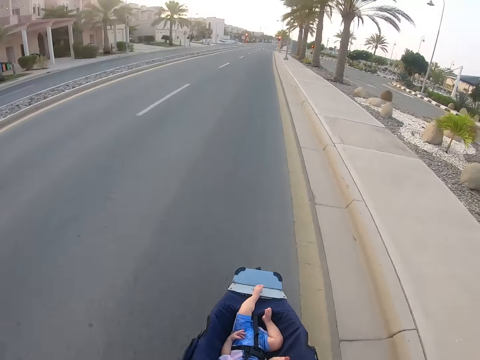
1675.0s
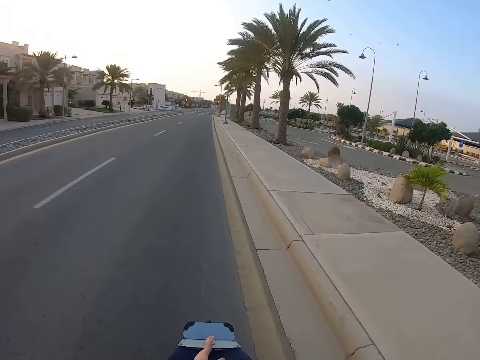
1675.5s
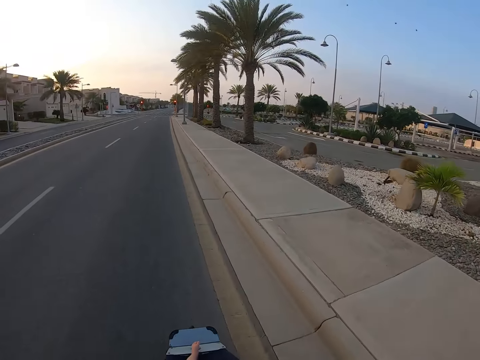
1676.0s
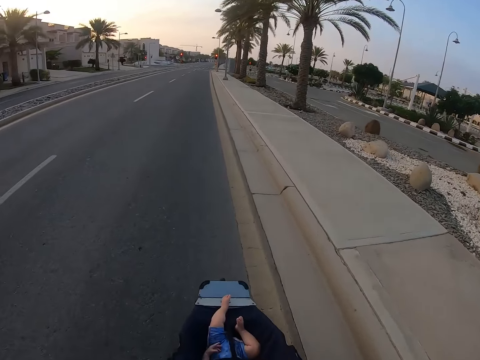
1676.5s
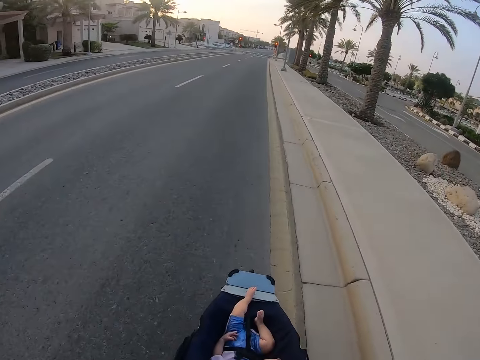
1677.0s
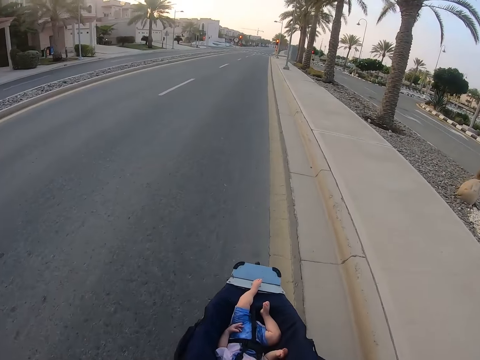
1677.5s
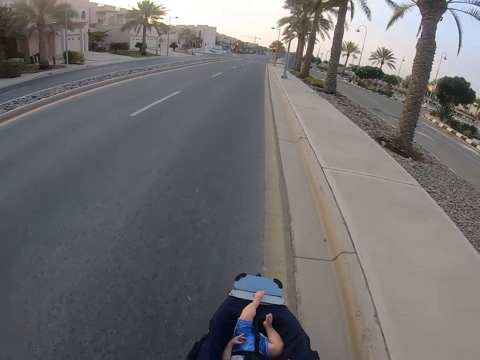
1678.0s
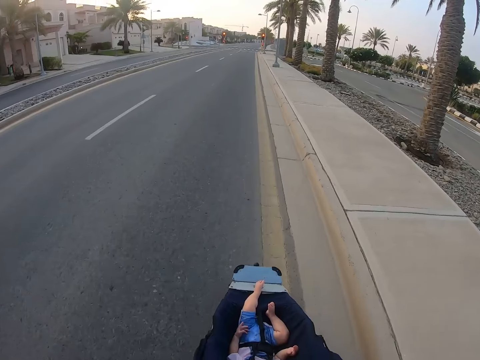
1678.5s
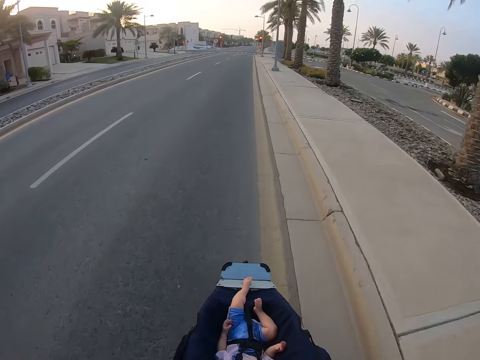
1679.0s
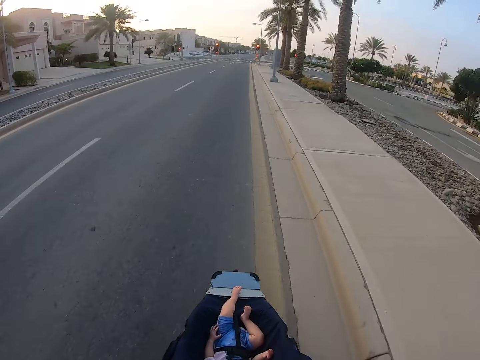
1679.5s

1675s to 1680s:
The camera wearer moves a hand.

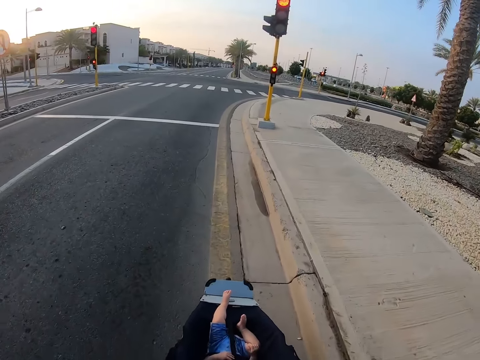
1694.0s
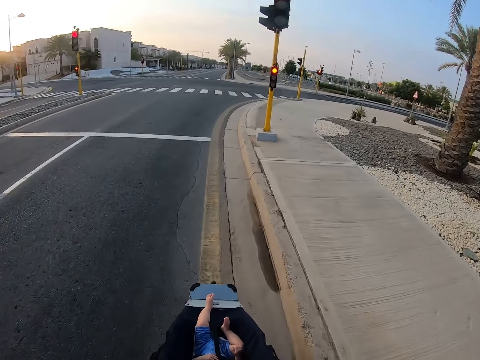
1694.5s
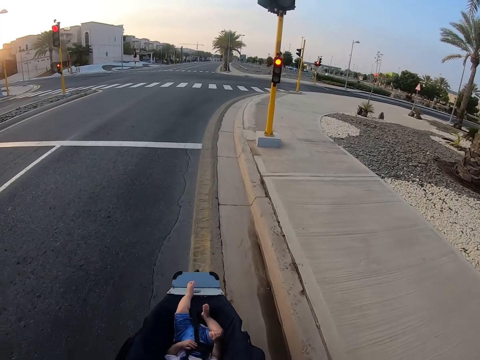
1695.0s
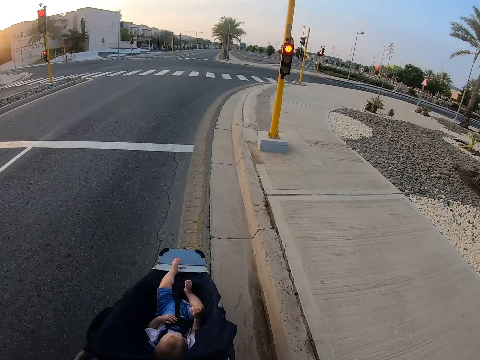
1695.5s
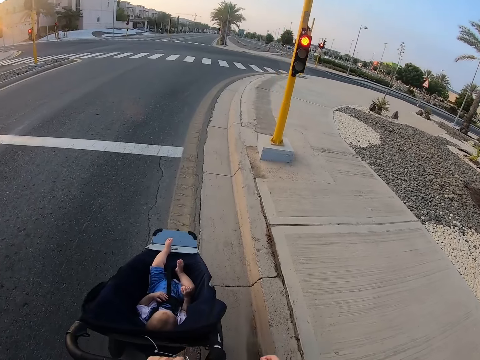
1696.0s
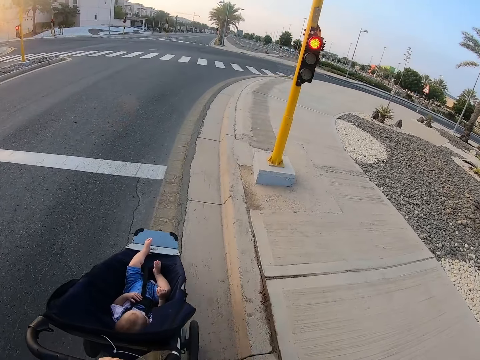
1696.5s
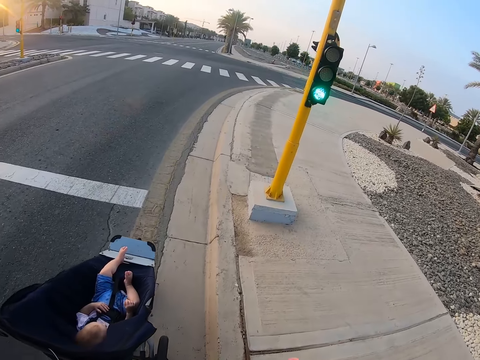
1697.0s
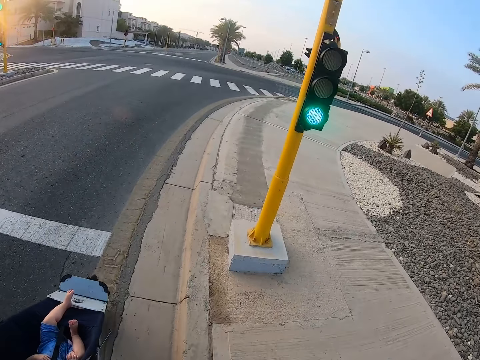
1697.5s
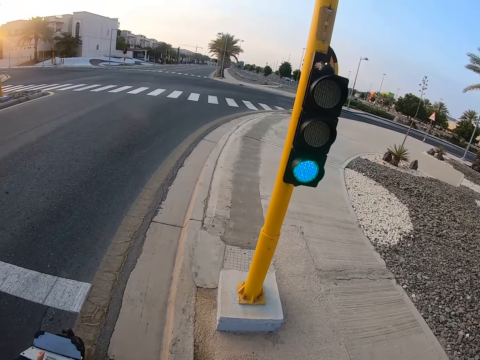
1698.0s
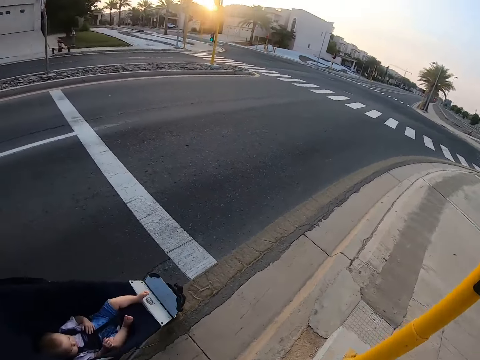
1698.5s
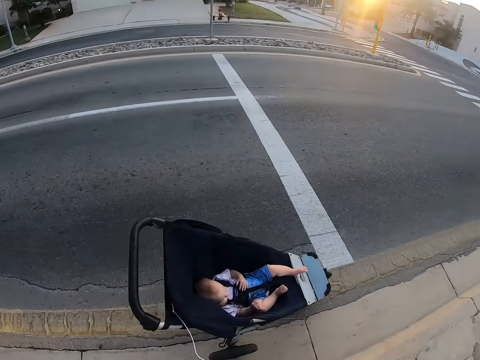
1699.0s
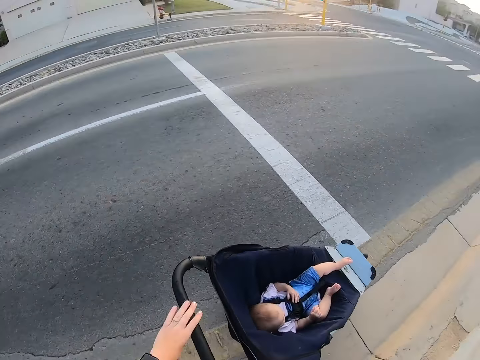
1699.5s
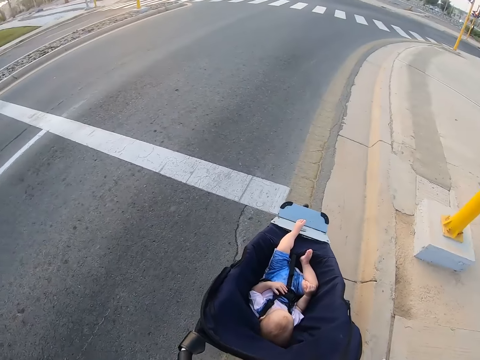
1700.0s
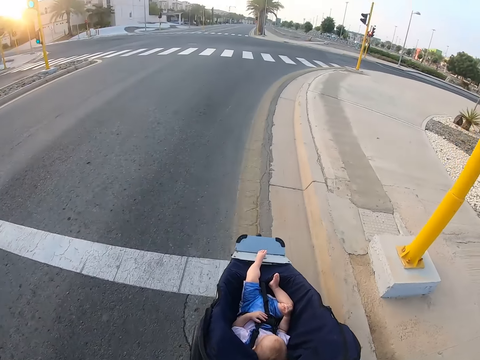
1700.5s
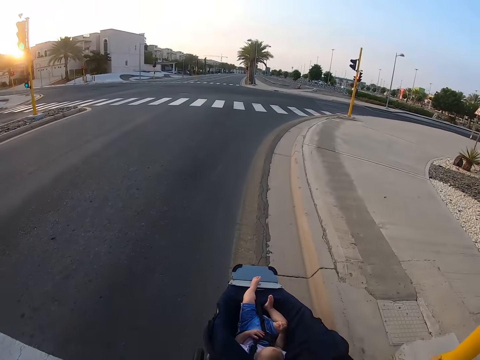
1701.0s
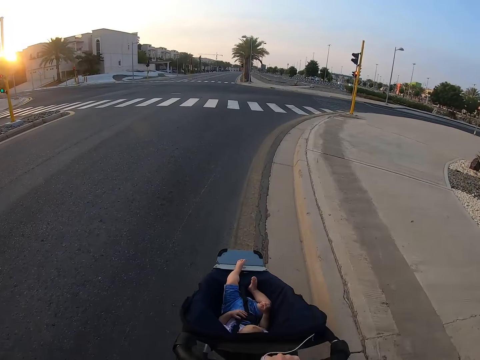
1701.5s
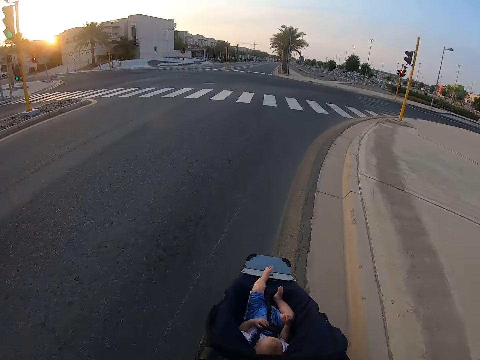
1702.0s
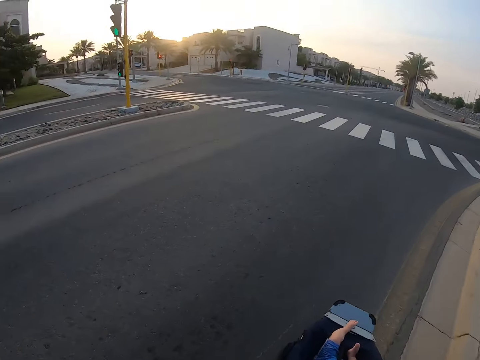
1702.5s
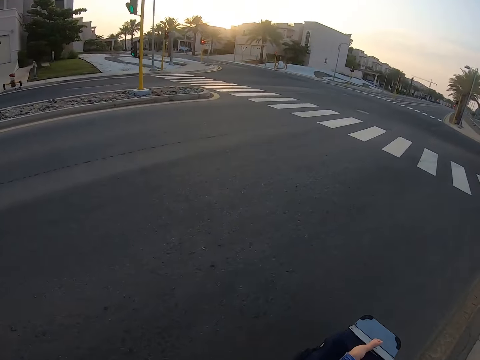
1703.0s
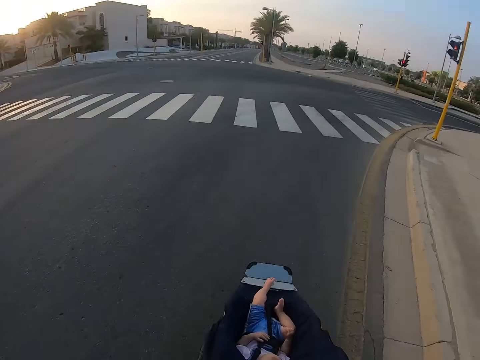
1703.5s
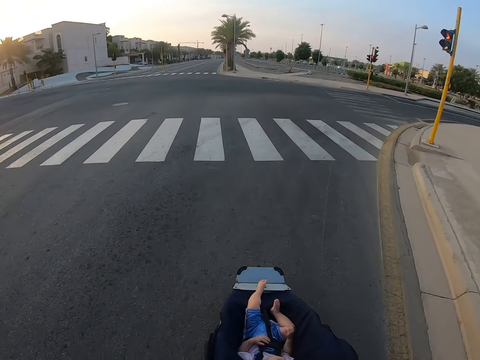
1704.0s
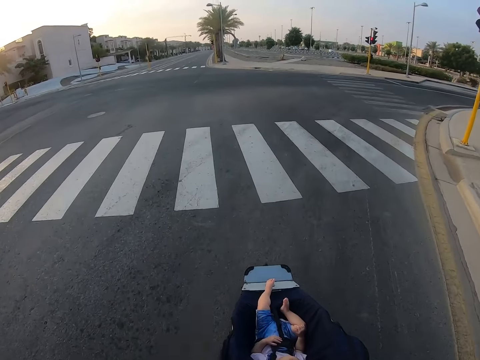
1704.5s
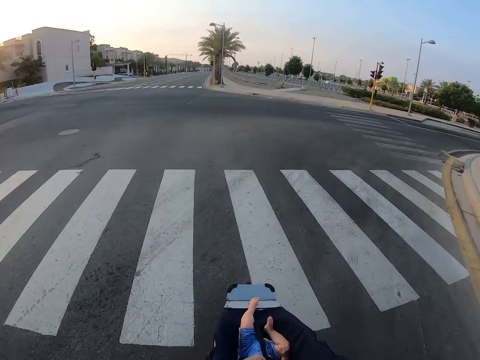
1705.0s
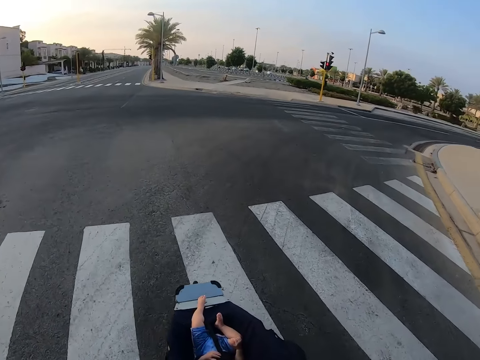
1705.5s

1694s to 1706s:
The camera wearer removes a hand from the stroller. They stop. They look at the traffic. They look around. They hold the stroller, push the stroller. They jog.

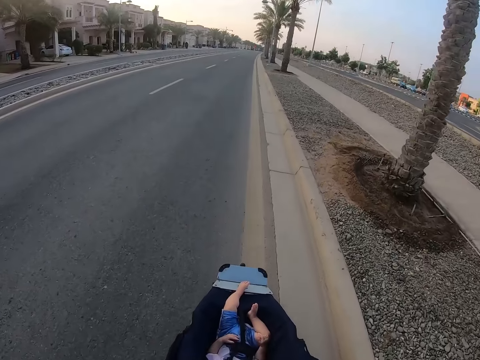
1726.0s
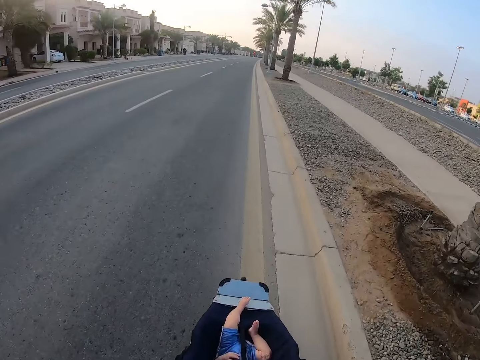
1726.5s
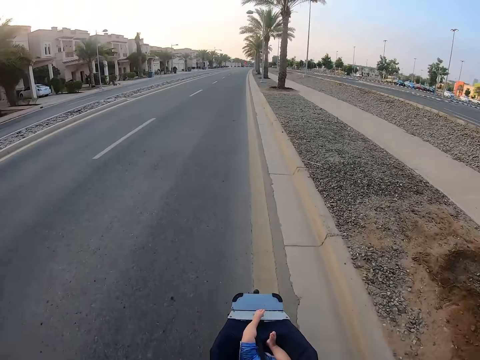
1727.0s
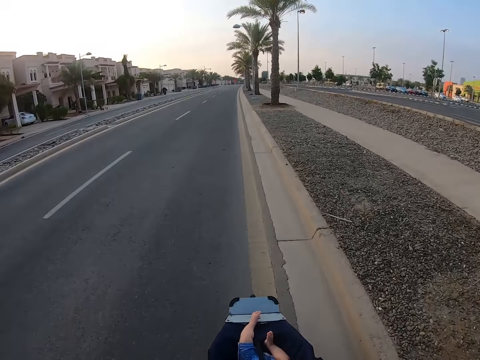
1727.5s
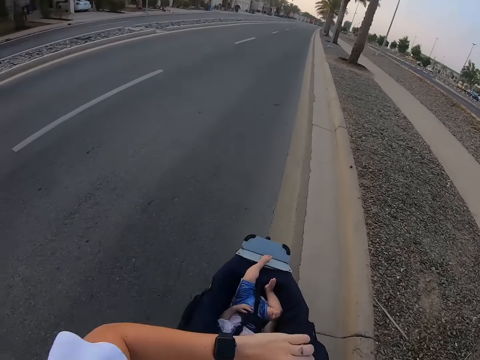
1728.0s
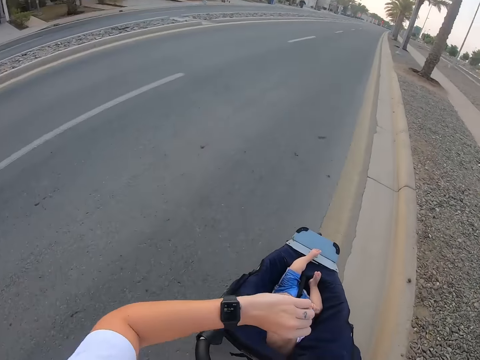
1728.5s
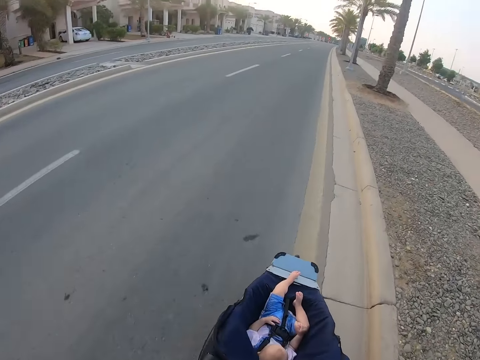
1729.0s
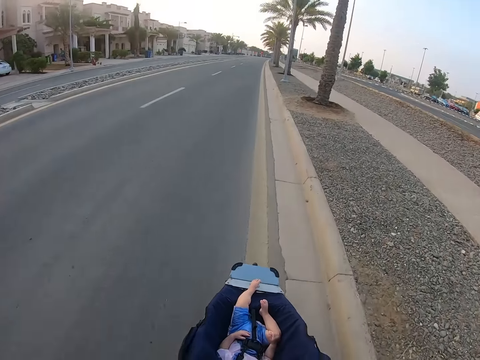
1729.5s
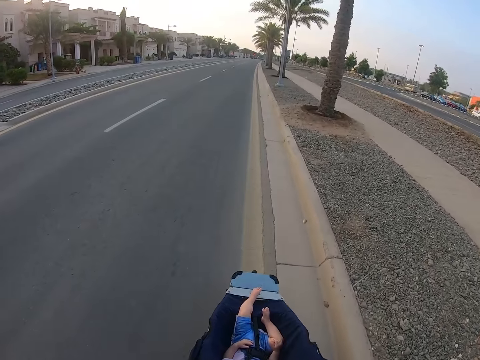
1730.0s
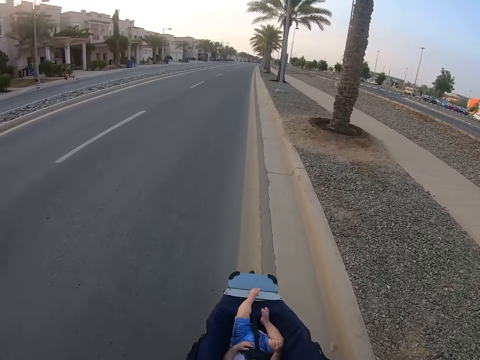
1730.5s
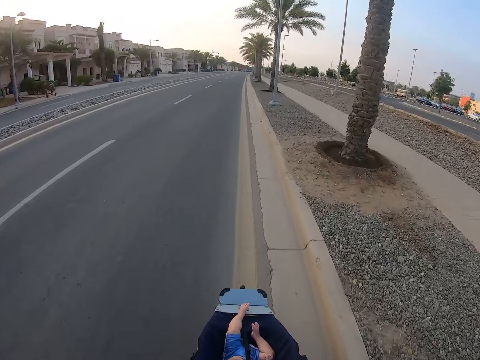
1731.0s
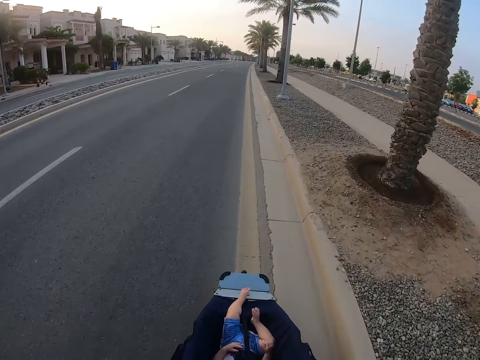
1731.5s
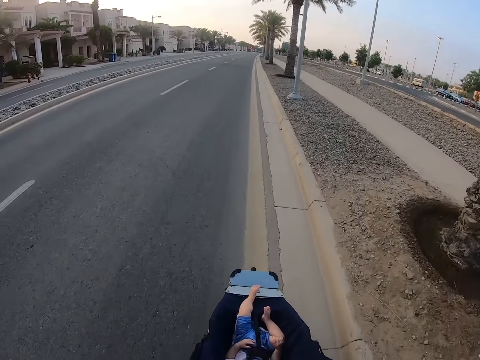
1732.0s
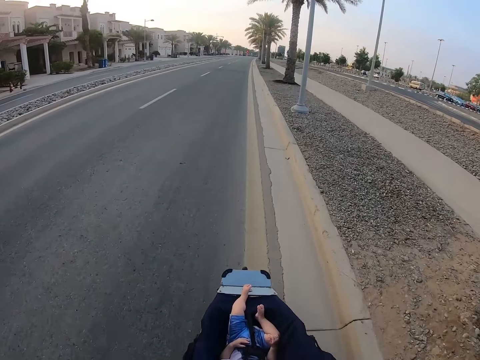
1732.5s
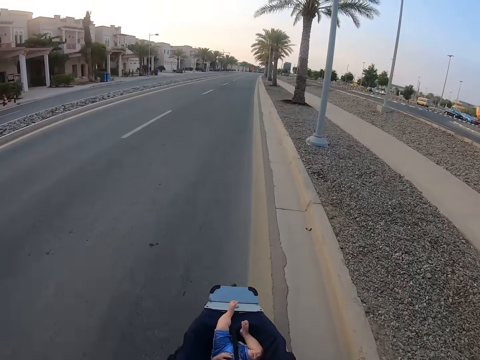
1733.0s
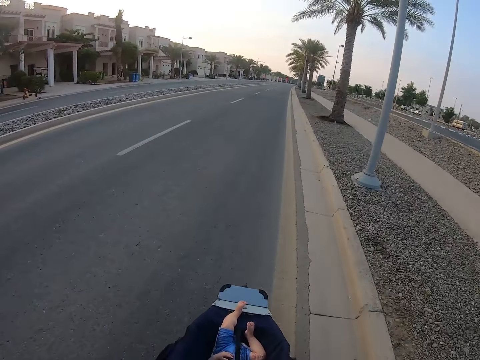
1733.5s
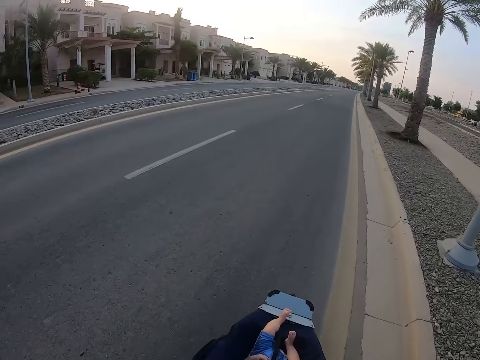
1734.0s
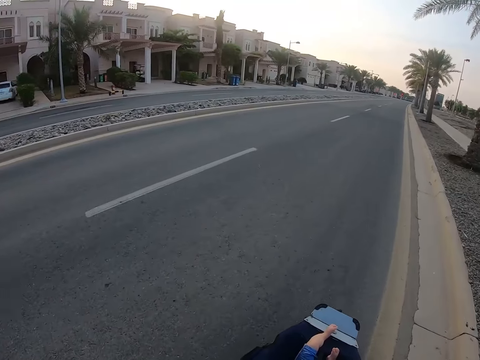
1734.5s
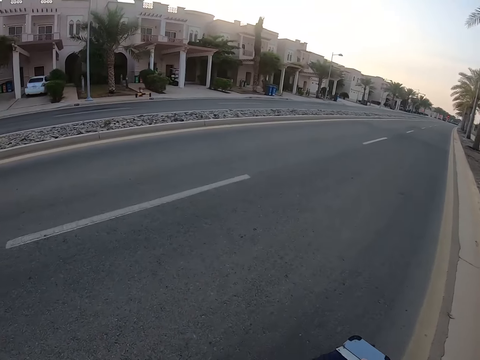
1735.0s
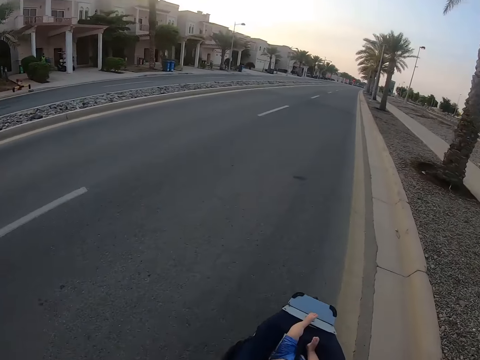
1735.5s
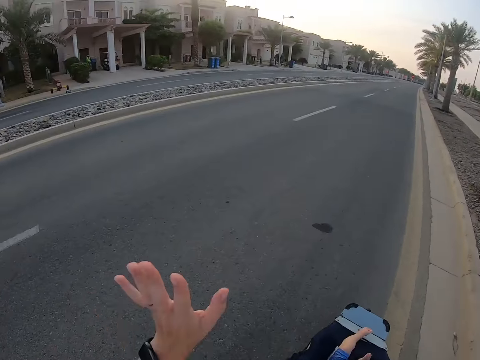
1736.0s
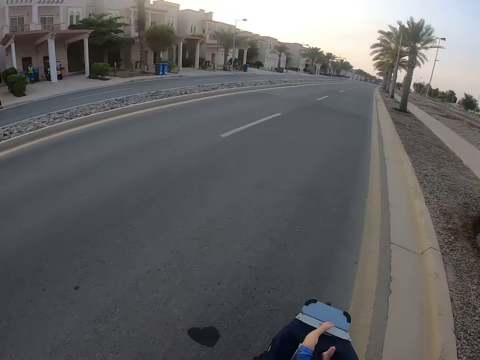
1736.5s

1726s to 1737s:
The camera wearer looks at a watch. They wave a hand.
